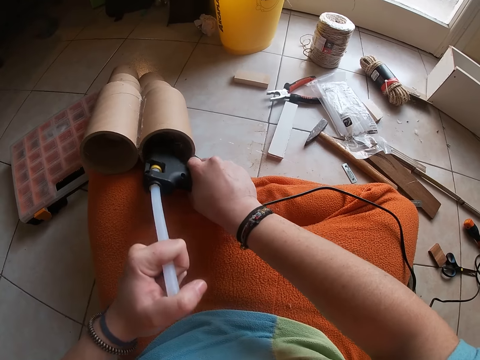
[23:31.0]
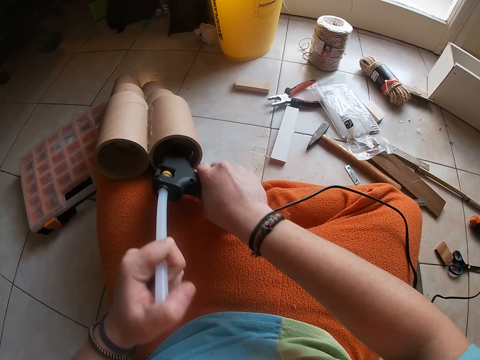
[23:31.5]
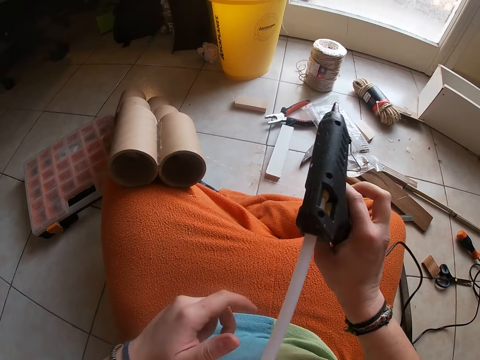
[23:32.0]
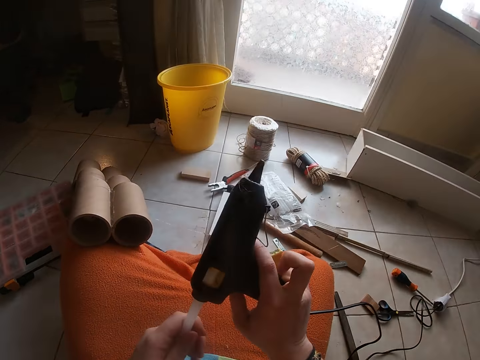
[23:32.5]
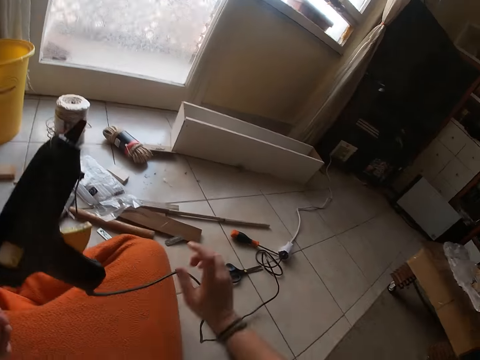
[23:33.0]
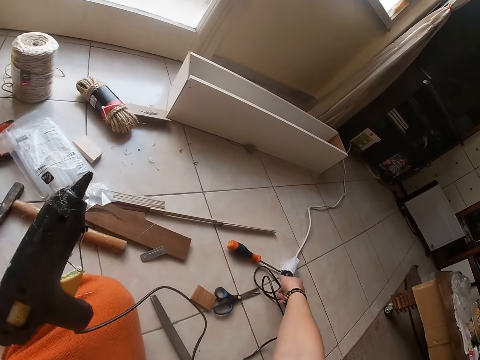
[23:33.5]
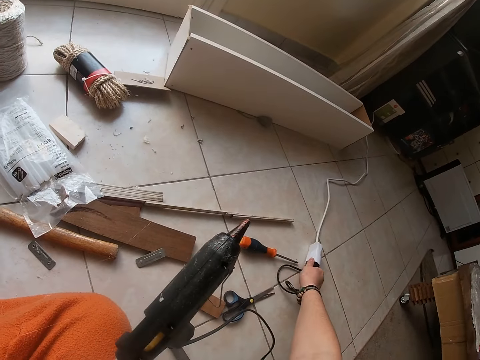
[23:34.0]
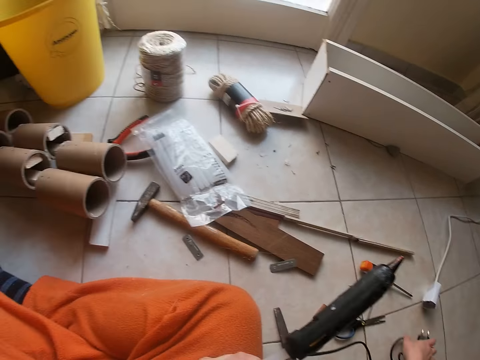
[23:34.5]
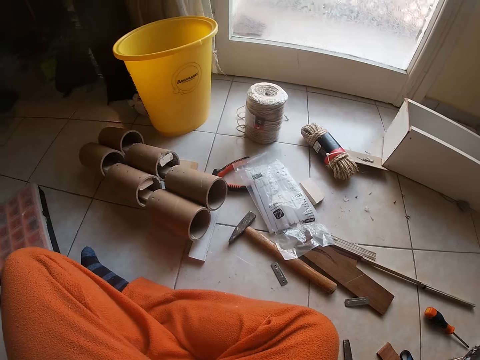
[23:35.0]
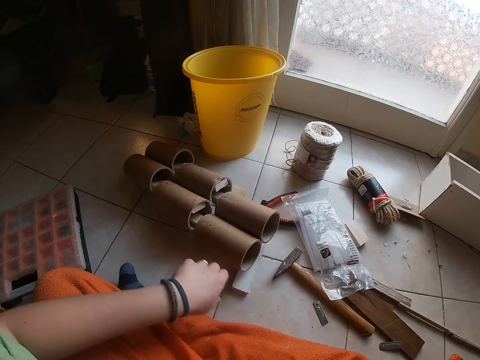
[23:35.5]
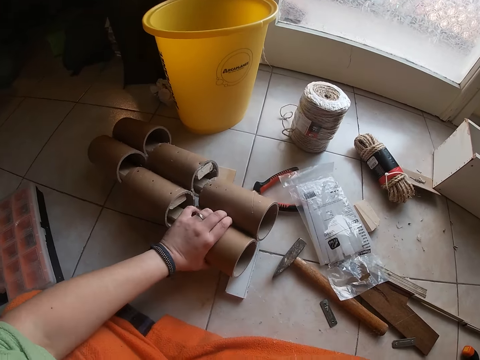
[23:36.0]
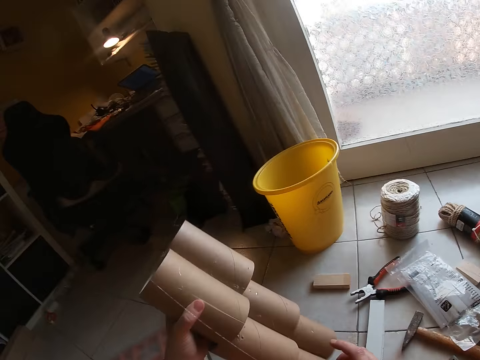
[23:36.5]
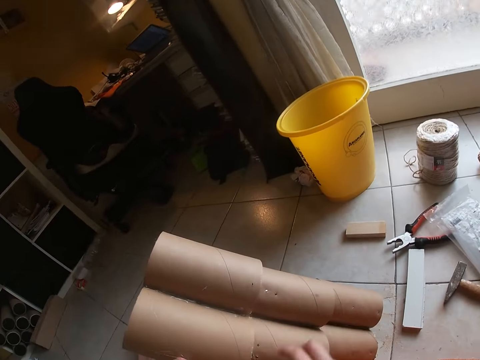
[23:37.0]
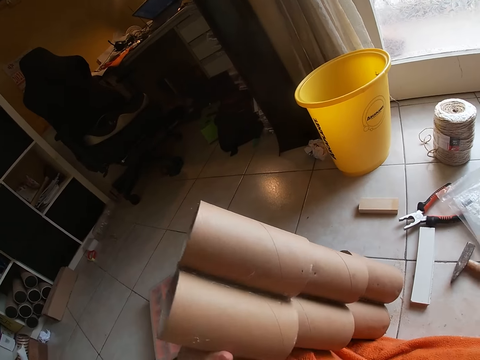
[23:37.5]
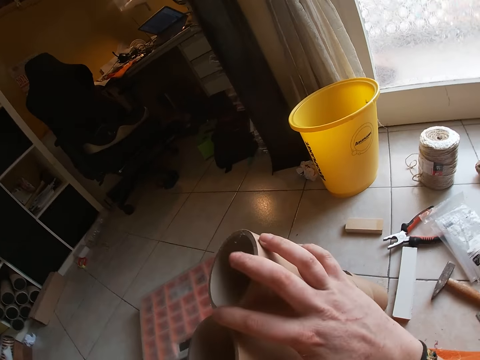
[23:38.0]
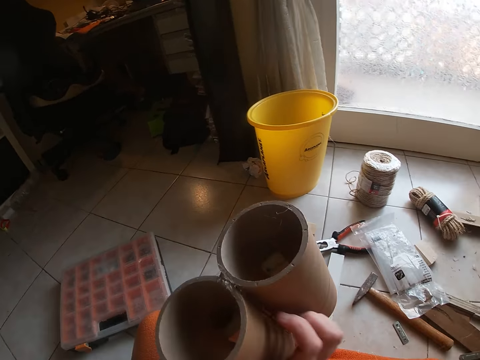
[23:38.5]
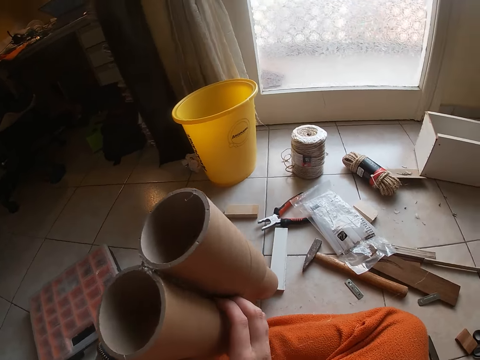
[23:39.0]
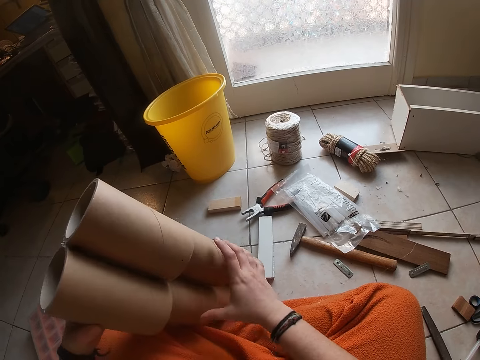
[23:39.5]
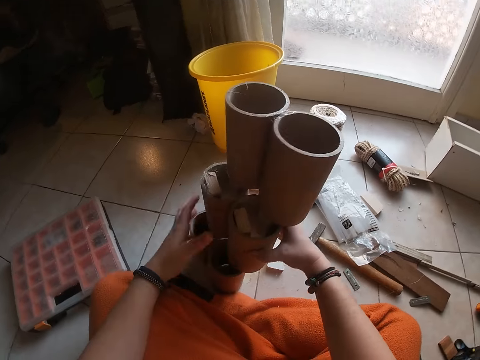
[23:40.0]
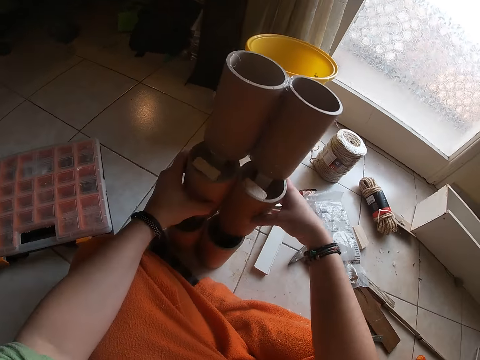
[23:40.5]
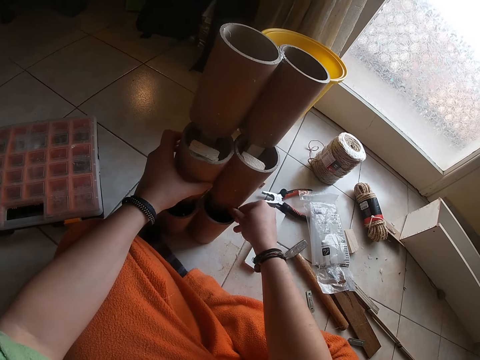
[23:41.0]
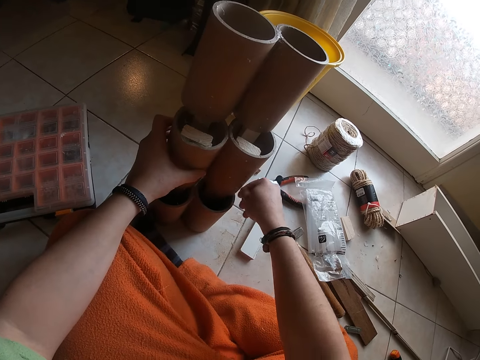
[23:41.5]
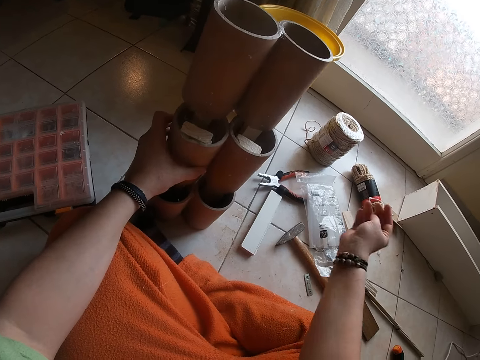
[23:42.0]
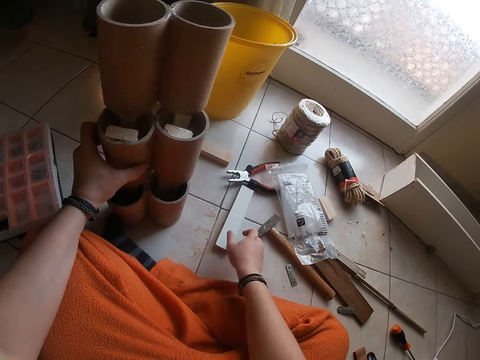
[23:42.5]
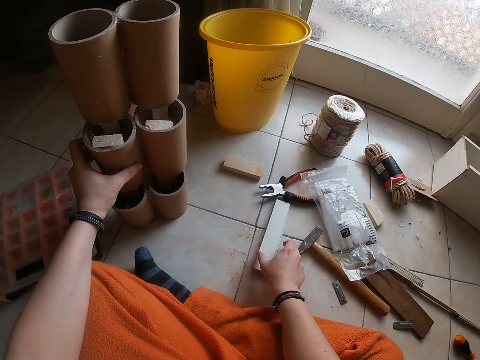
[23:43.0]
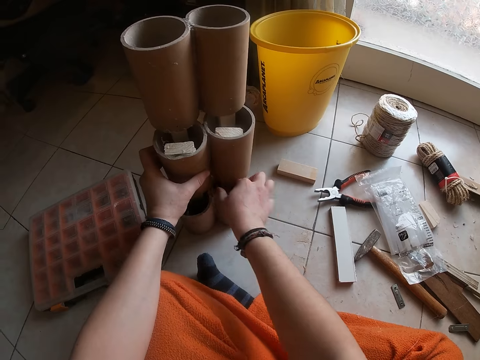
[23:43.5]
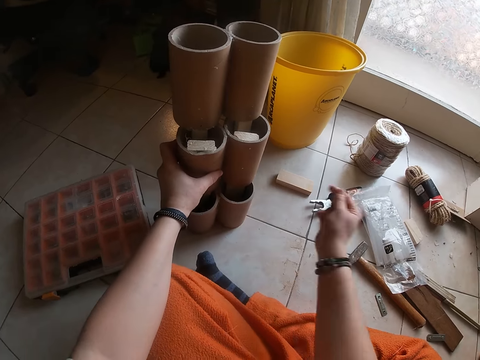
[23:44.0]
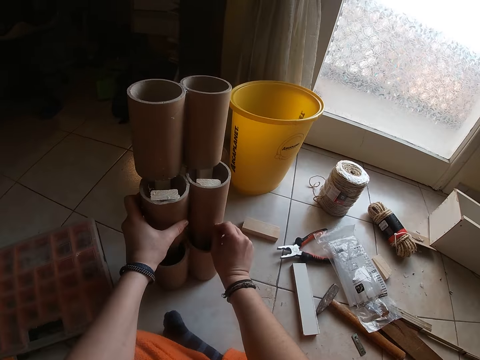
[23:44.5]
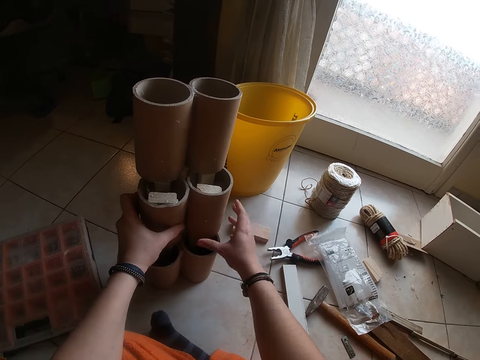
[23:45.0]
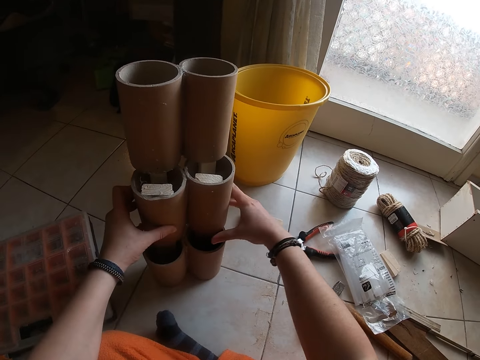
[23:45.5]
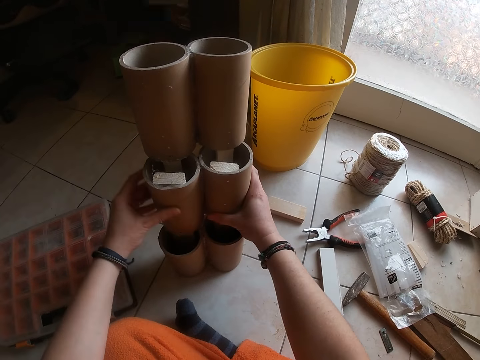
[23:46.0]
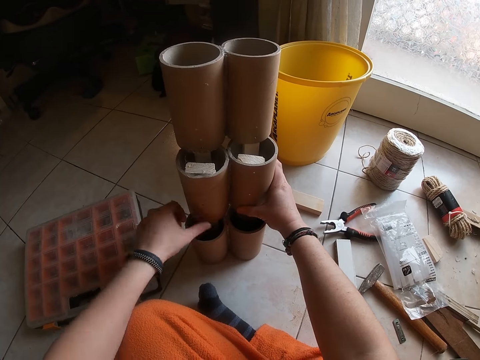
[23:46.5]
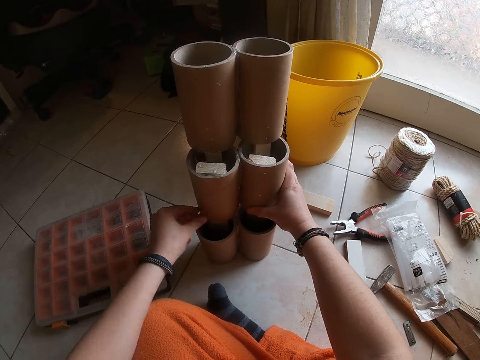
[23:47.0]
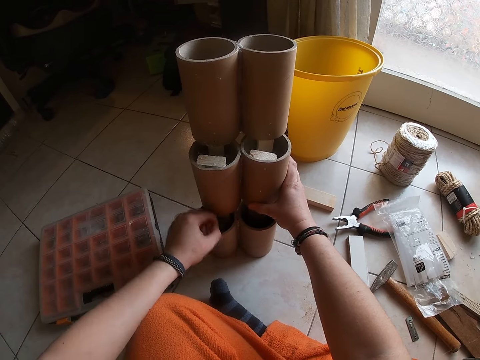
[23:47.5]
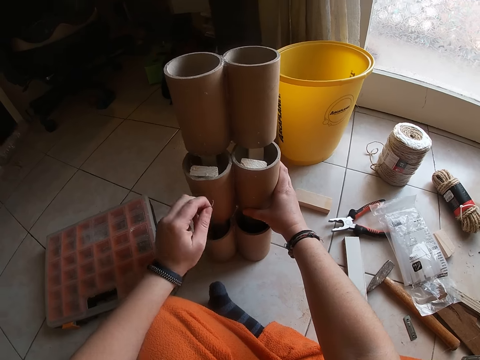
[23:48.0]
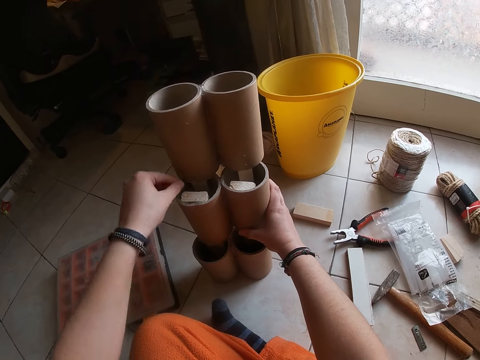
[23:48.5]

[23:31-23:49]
The camera wearer passes the hot glue gun from his right hand to his left hand. He disconnects the hot glue gun from a socket with his right hand. He drops the hot glue gun on the floor with his left hand. He picks the cardboard craft tube with his left hand. He holds the cardboard craft tube with both hands. He peels off the glue particles from the cardboard craft tube with his right hand. He drops the glue particles on the floor with his right hand. He adjusts a plywood with his right hand. He peels off the glue particles from the cardboard craft tube on the floor with his right hand. He peels off the glue particles from the cardboard craft tube on the floor with his left hand.

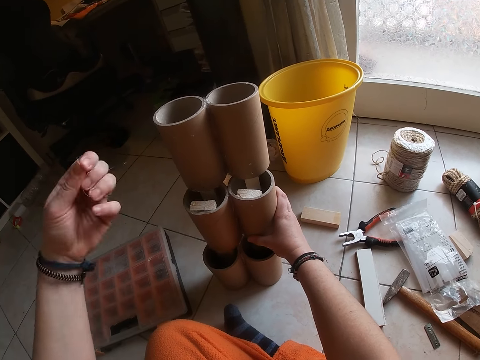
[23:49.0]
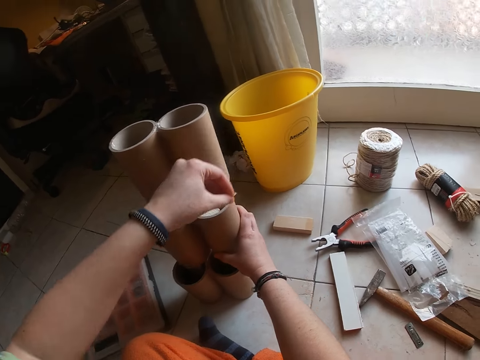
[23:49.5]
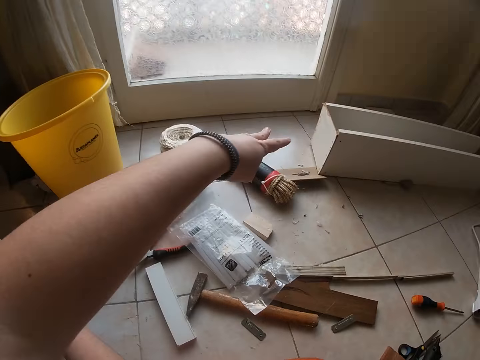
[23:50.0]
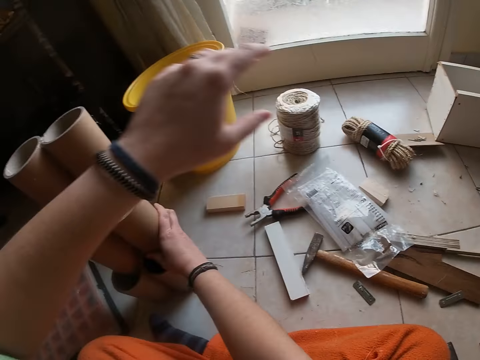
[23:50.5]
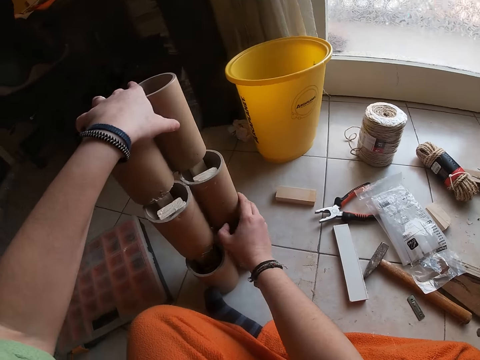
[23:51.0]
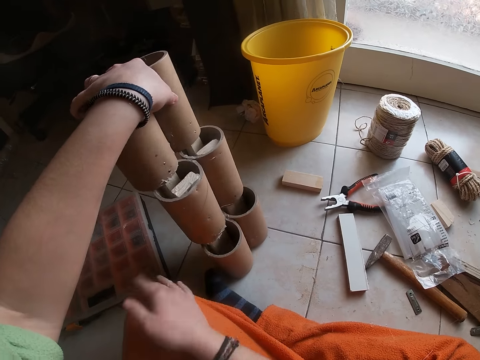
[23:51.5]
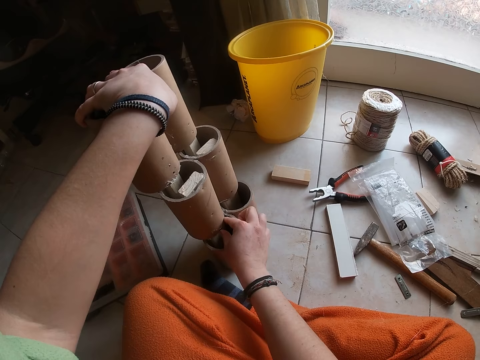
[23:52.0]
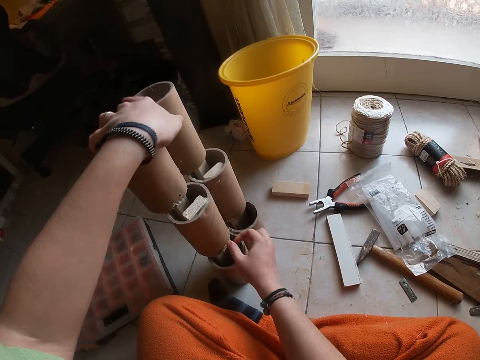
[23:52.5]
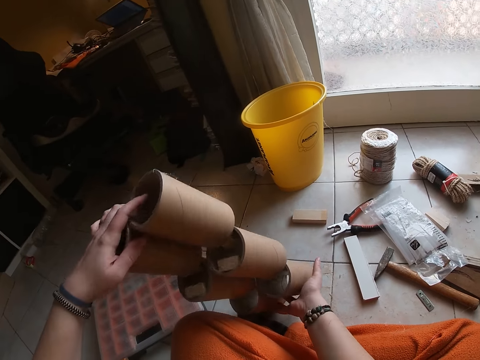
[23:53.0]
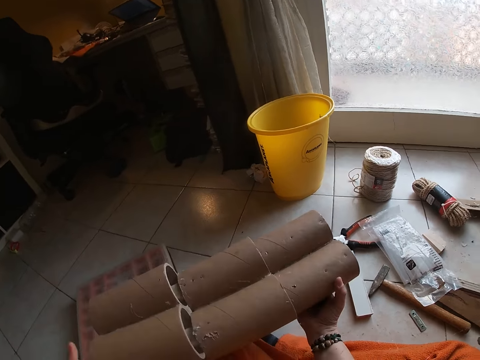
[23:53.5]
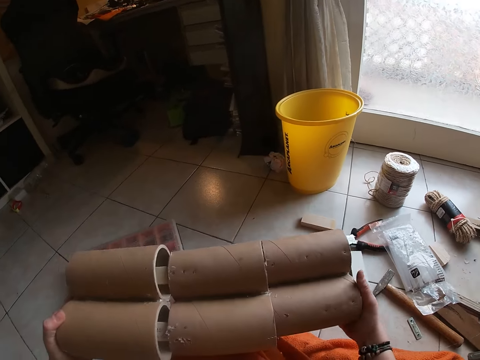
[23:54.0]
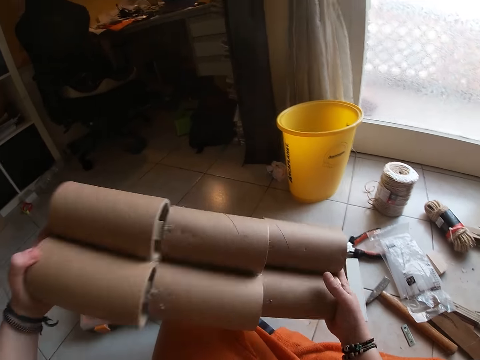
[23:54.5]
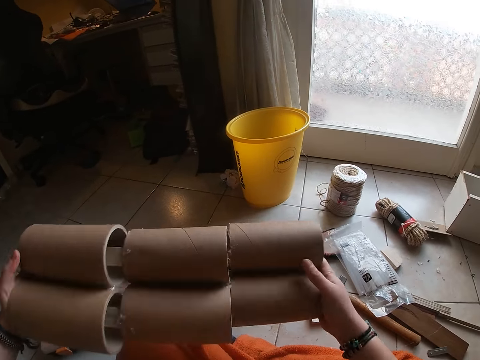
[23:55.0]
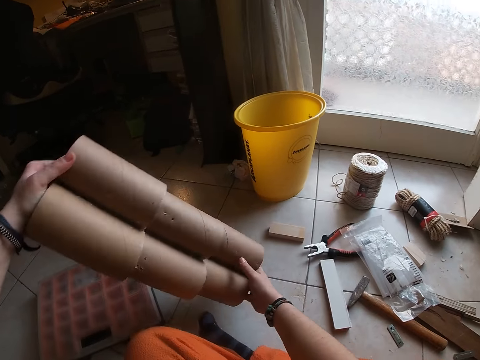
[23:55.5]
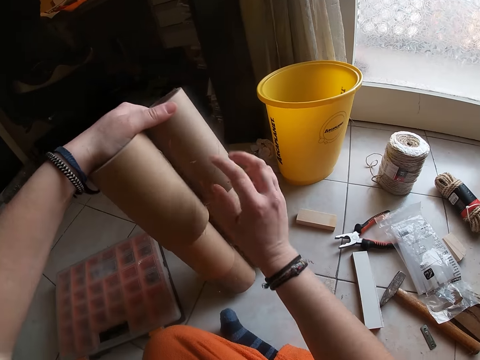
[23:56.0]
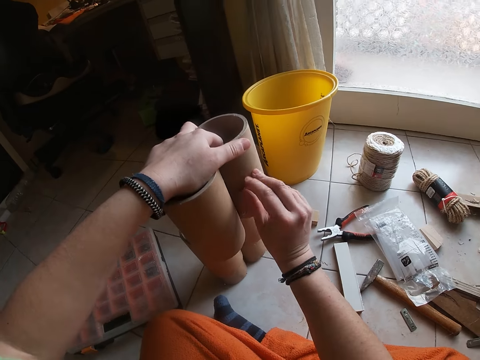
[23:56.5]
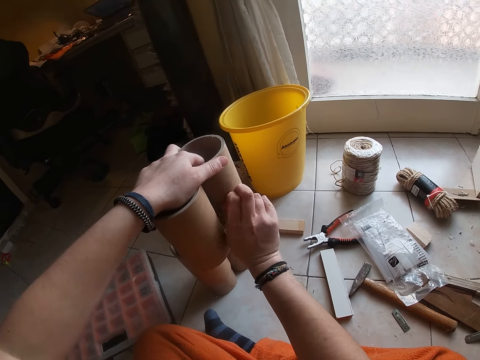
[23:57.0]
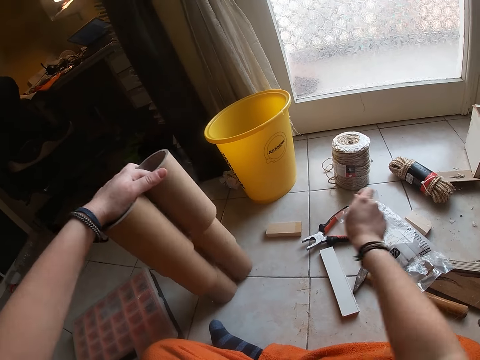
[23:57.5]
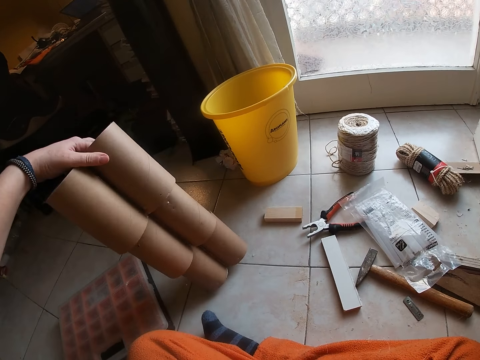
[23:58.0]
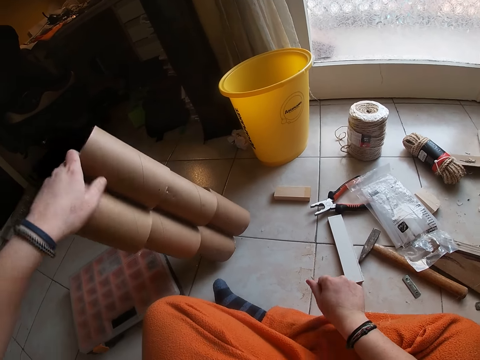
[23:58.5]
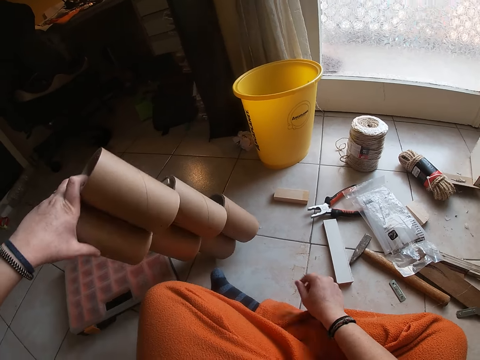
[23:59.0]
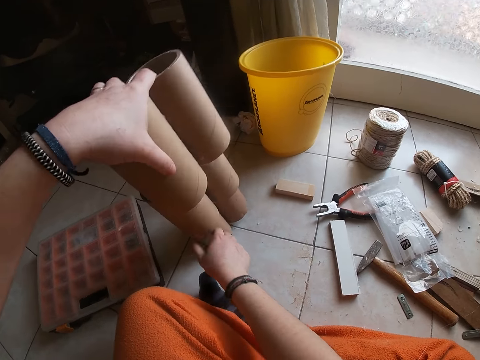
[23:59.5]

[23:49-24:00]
The camera wearer peels off the glue particles from the cardboard craft tube on the floor with his right hand. He picks the cardboard craft tube with both hands. He shakes the cardboard craft tube with both hands. He drops the cardboard craft tube with his right hand. He peels off the glue particles from the cardboard craft tube on the floor with his right hand.
